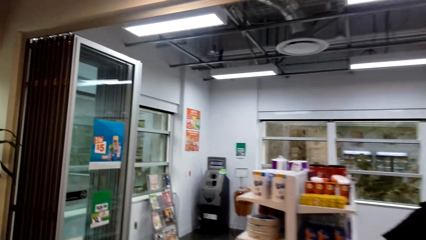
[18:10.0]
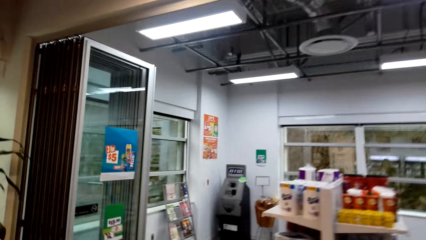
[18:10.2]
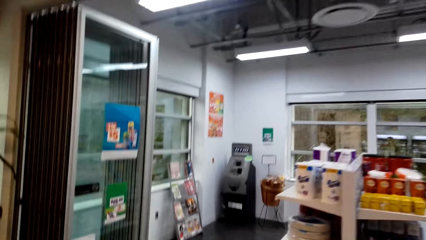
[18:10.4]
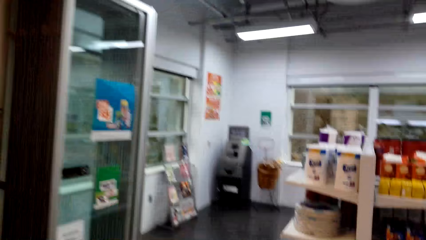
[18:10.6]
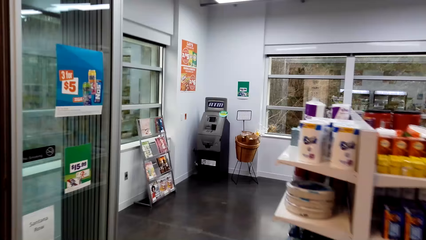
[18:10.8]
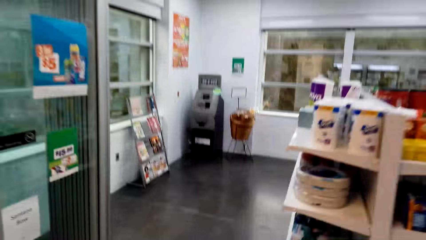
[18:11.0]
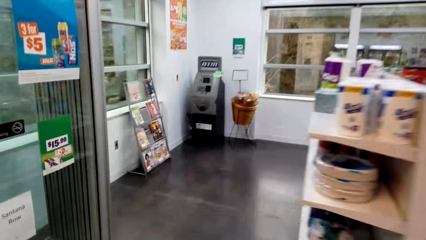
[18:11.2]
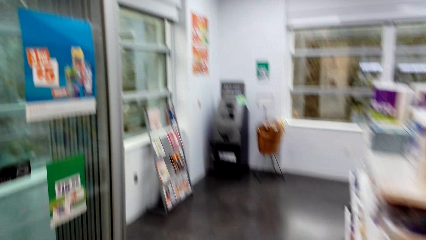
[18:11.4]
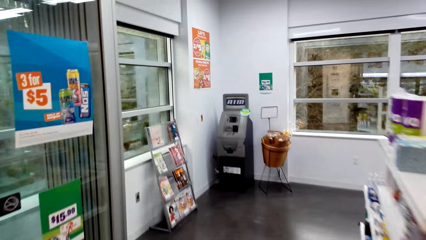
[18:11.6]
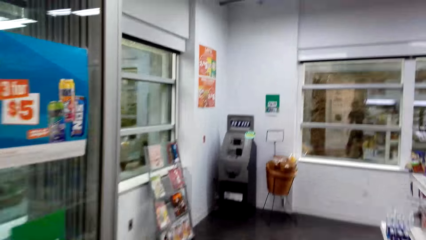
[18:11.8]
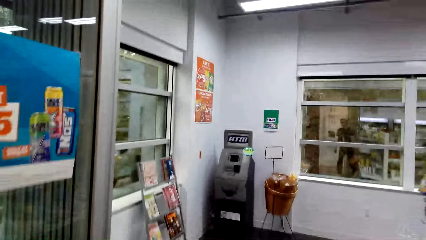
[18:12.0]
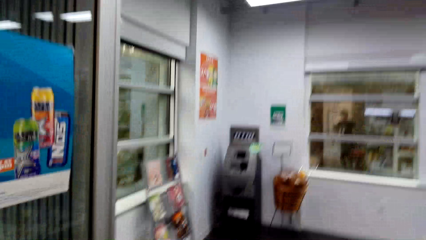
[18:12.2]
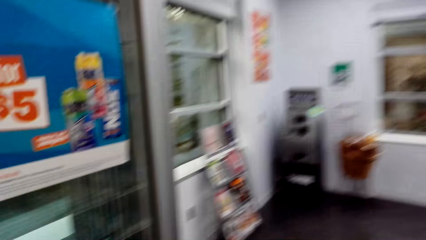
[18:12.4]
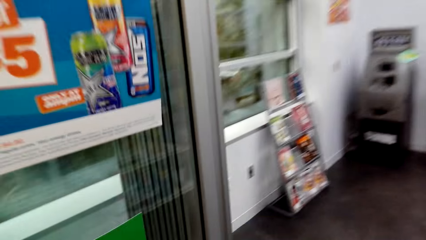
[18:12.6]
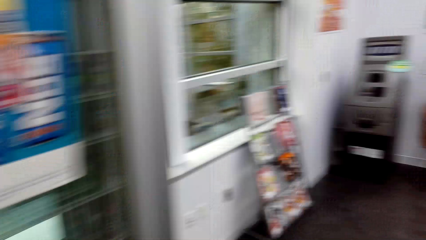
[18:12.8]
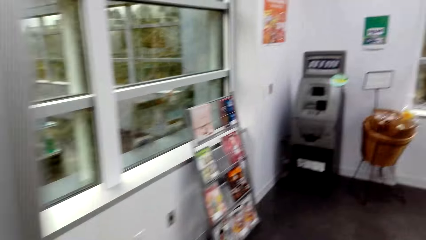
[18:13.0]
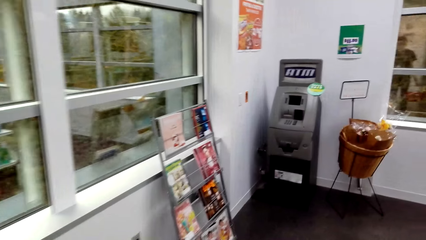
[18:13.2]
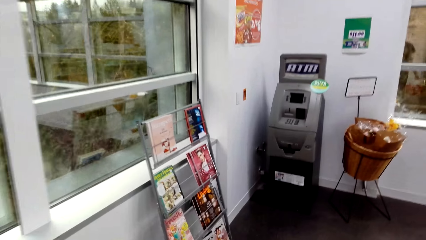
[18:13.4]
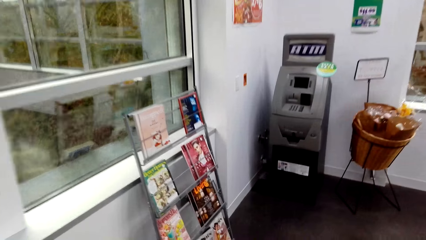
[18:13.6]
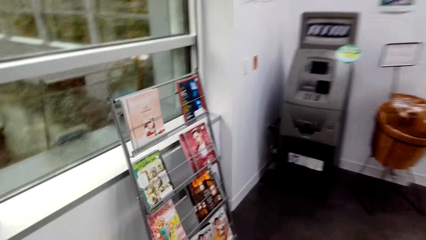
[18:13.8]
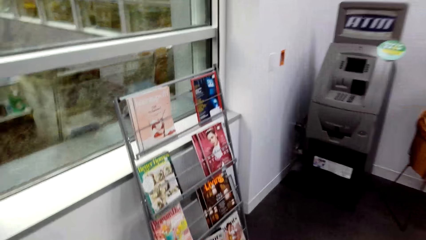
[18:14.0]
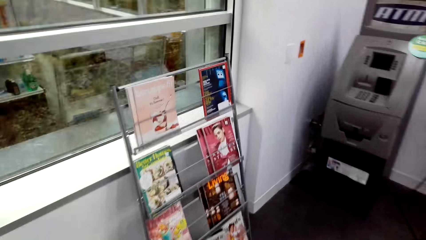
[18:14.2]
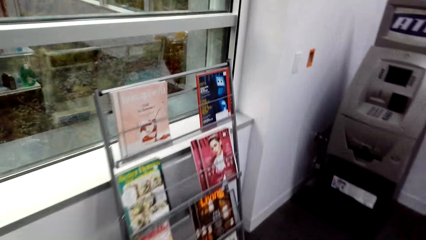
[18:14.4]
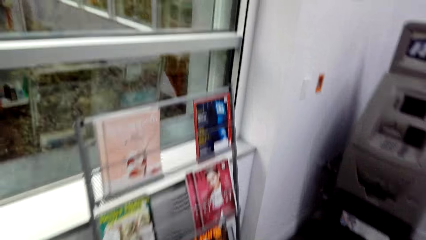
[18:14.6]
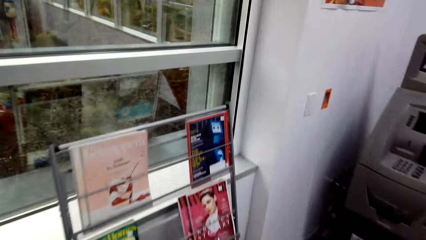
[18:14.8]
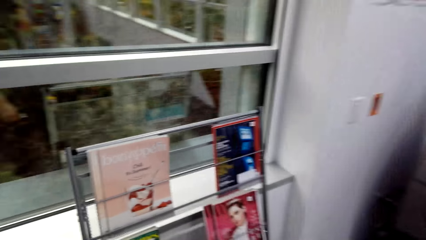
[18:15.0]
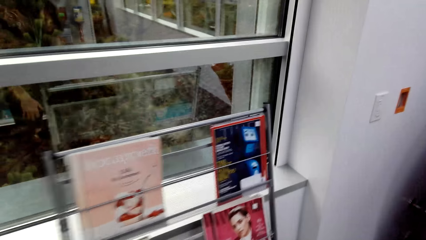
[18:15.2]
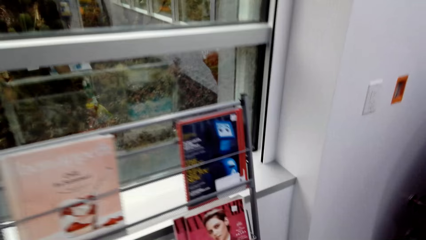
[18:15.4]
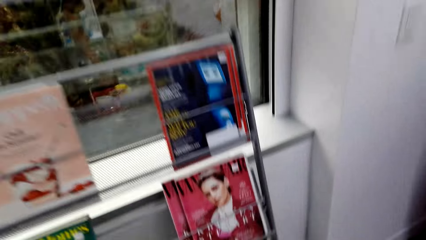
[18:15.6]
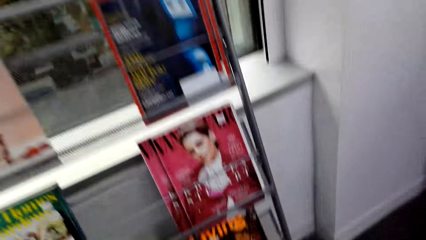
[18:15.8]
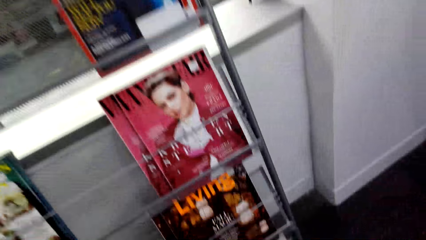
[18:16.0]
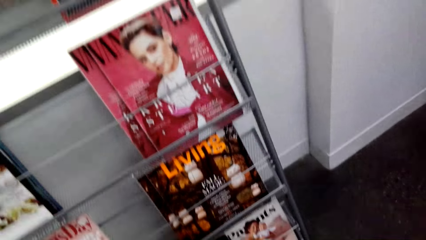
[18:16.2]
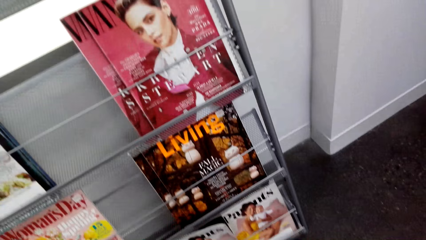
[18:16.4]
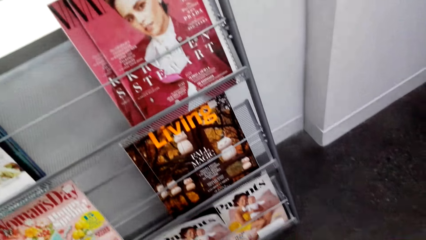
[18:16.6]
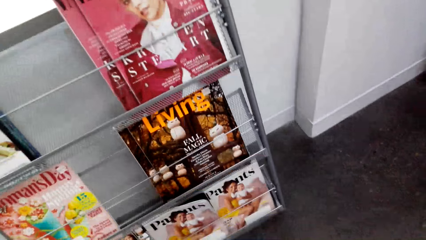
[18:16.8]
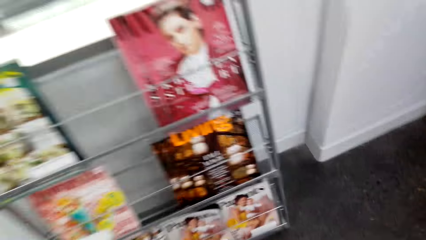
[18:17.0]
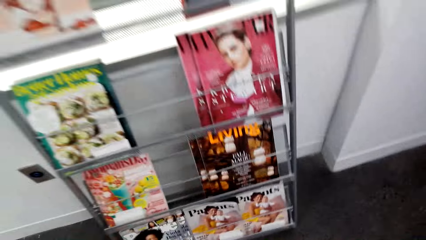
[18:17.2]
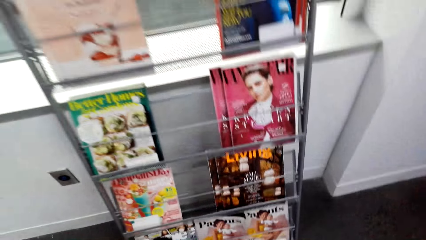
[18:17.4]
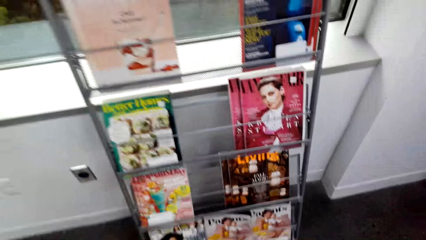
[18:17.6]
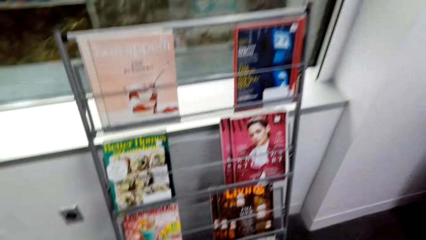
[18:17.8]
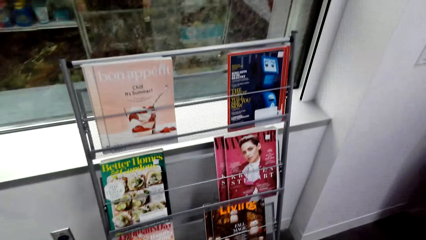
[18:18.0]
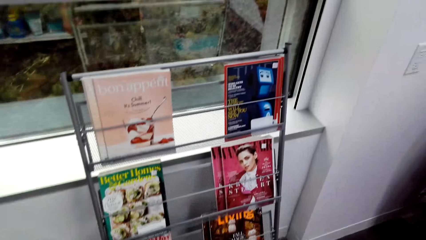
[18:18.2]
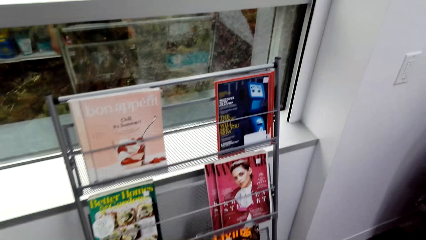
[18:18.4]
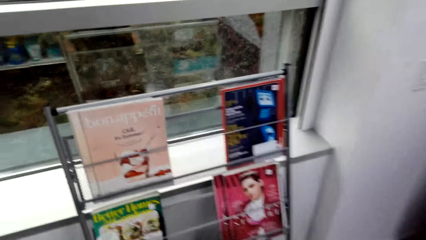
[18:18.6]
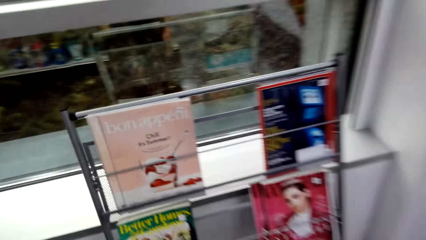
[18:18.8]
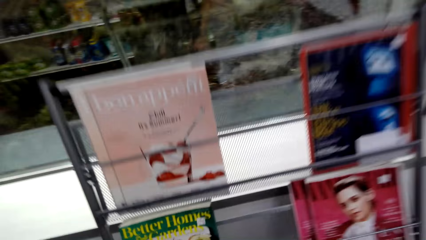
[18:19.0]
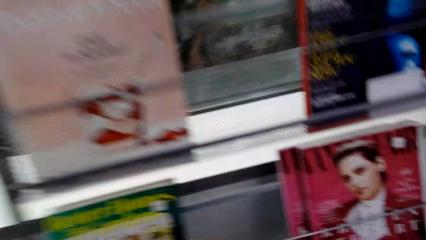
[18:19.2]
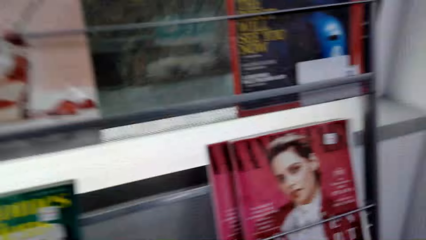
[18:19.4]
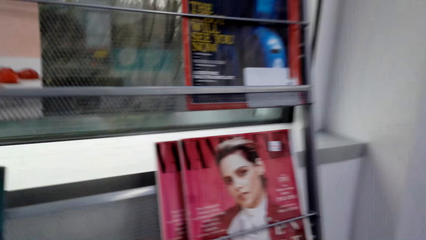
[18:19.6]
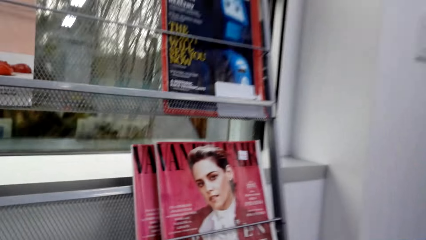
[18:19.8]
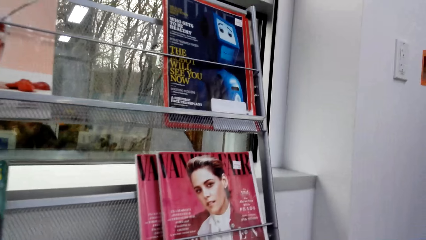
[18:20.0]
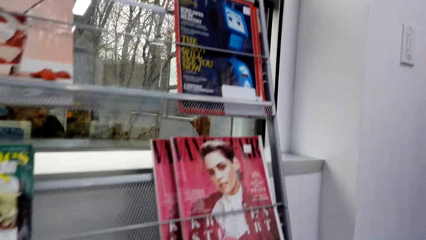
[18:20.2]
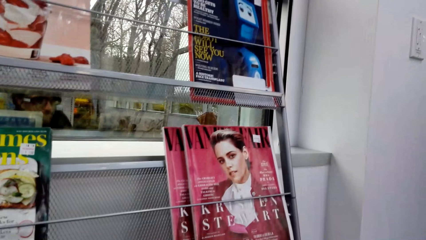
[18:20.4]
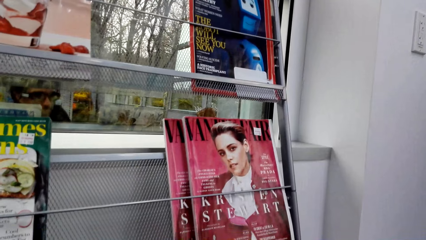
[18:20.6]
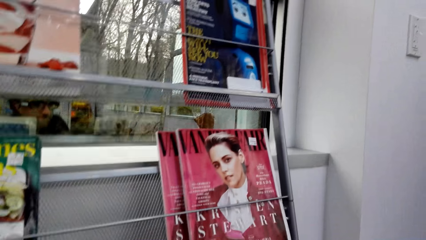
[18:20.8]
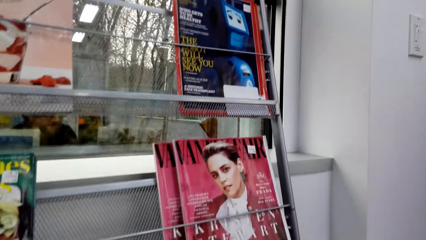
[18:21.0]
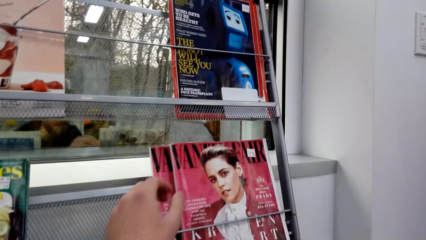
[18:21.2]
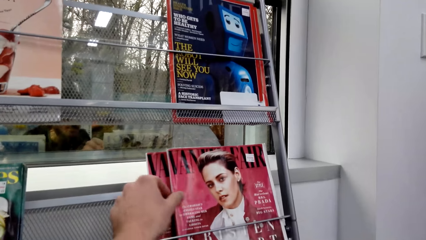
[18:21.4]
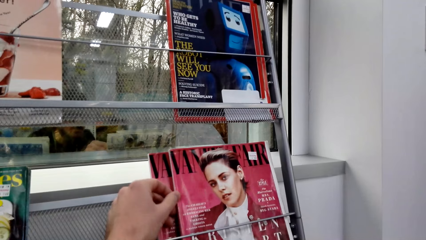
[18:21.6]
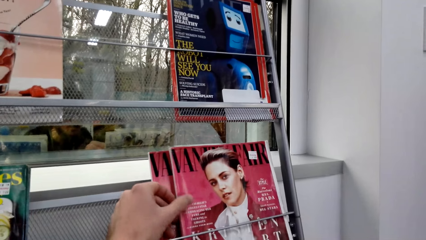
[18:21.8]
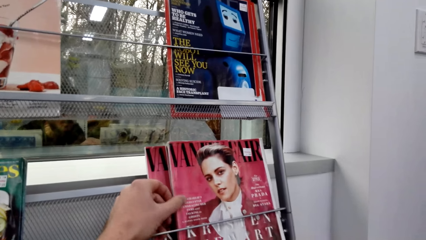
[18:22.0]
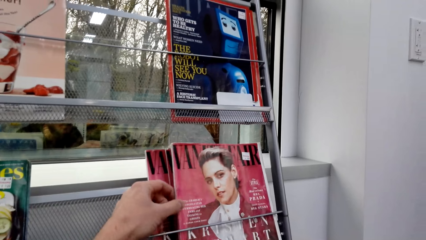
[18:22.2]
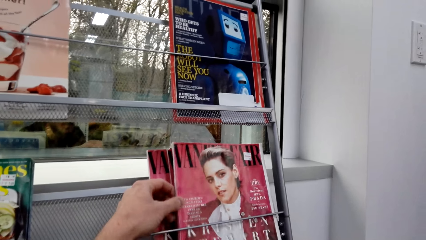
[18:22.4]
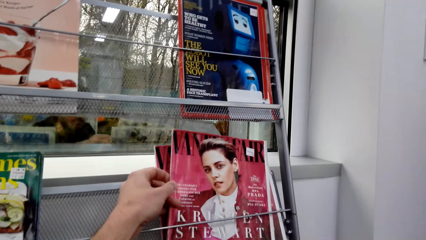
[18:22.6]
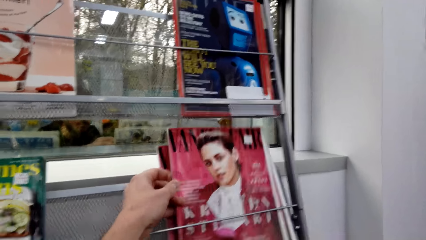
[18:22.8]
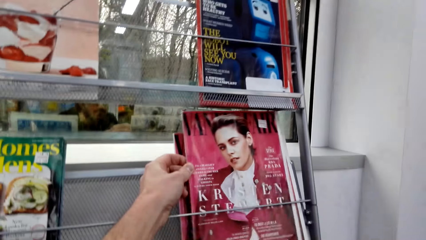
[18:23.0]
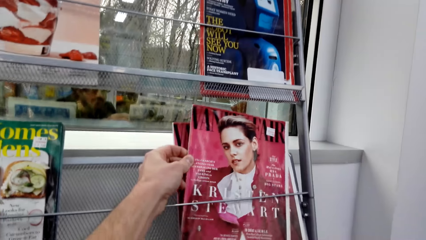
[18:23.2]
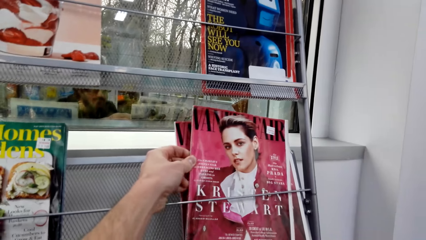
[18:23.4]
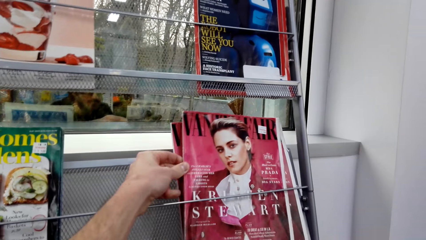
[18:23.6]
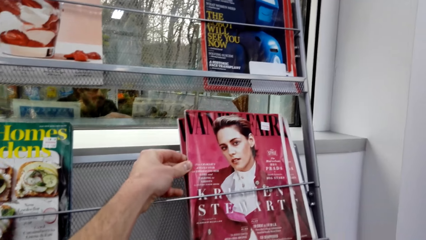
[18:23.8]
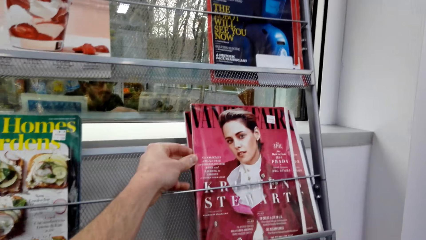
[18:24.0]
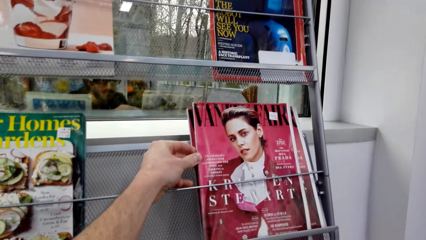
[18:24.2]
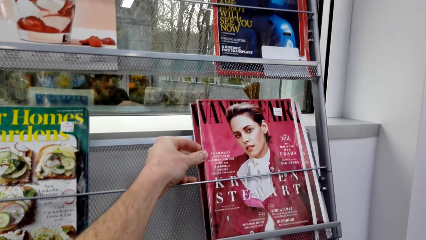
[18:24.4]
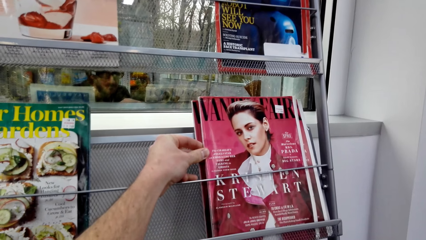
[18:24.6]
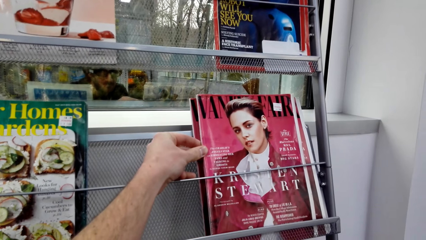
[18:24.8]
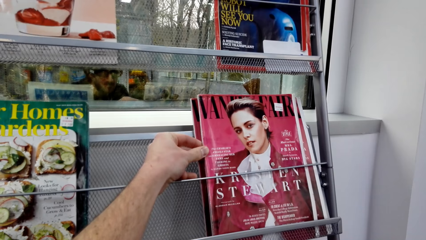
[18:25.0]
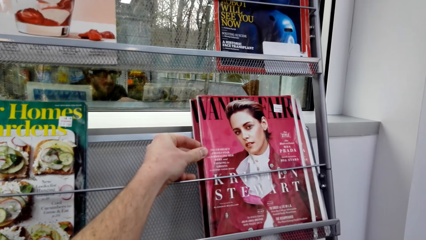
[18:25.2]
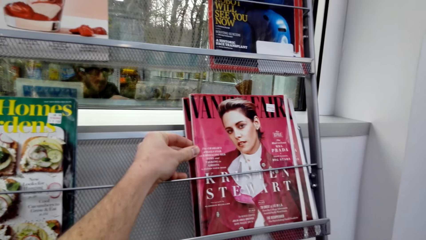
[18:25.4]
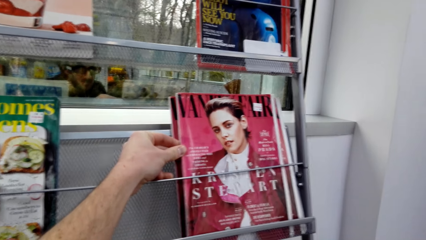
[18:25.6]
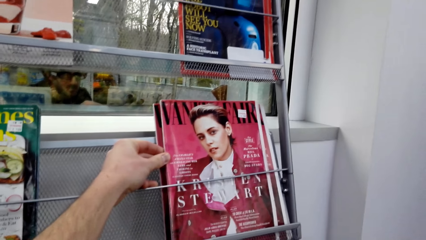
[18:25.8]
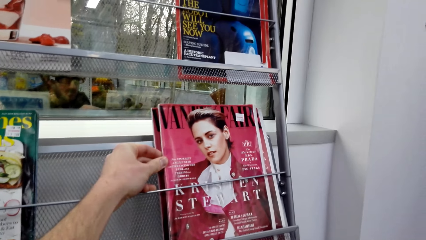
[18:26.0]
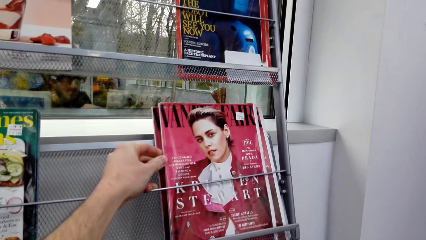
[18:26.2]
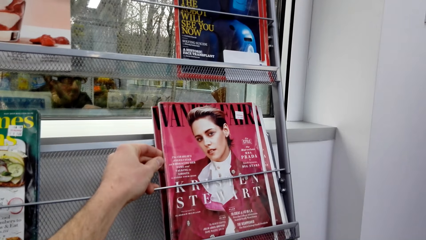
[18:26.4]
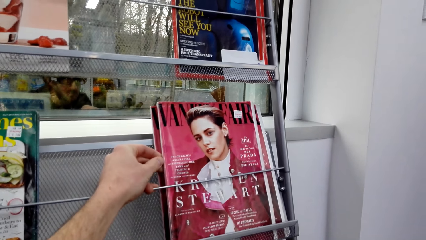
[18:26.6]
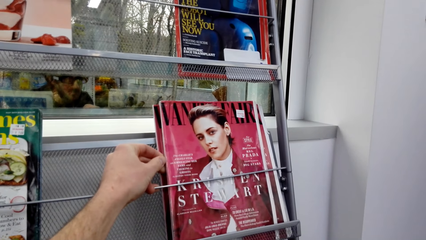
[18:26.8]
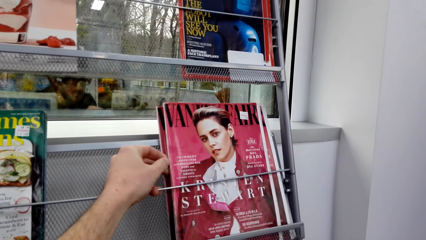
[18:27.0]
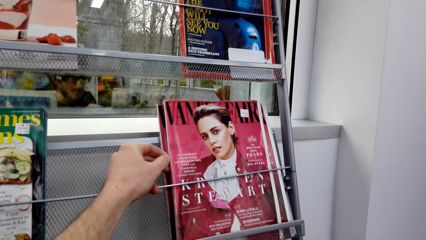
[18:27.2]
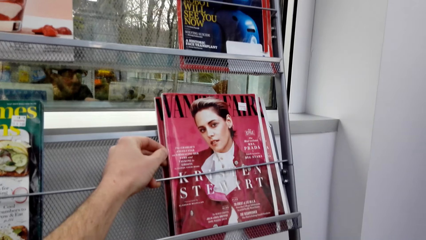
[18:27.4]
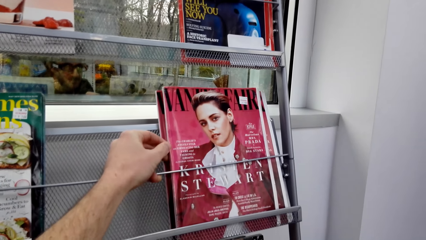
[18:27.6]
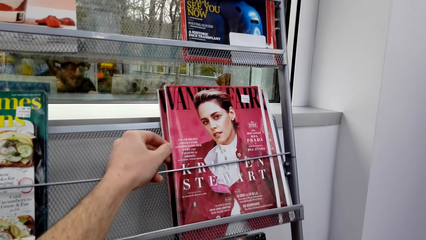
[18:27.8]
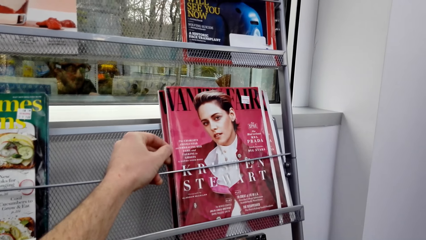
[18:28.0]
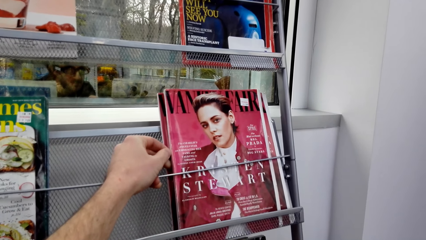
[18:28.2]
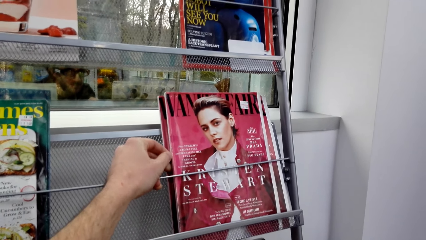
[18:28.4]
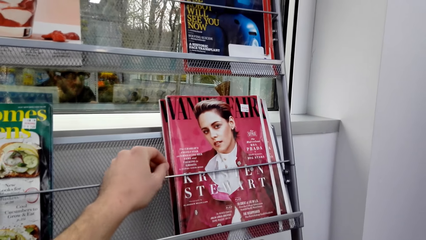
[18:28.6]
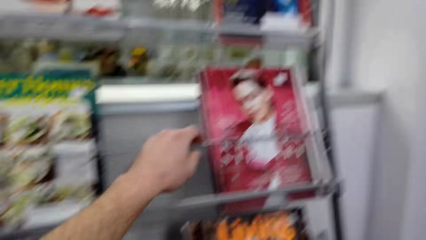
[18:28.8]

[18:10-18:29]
The camera wearer drops the basket. They look at the magazines. They touch the magazines from the shelf.
